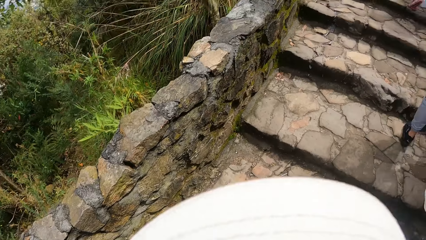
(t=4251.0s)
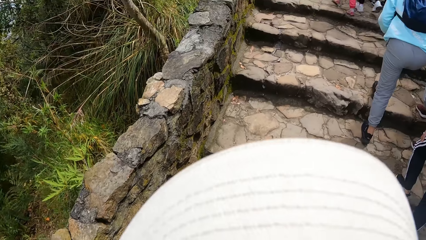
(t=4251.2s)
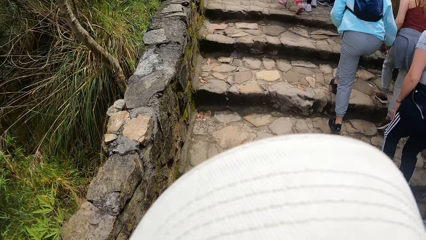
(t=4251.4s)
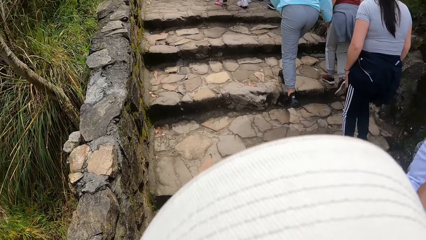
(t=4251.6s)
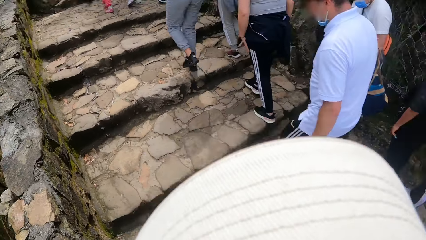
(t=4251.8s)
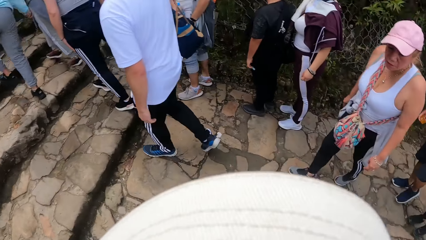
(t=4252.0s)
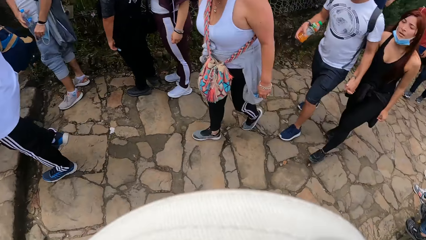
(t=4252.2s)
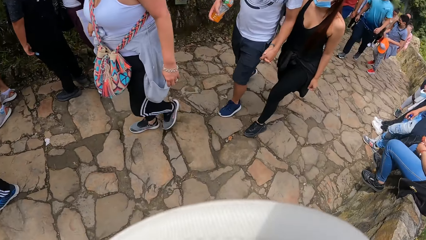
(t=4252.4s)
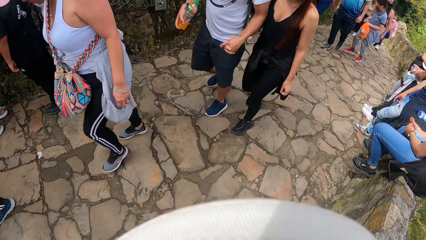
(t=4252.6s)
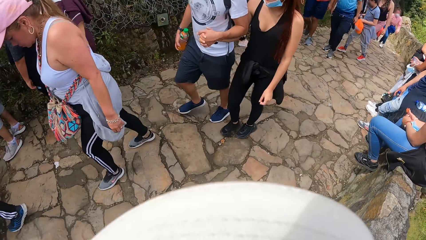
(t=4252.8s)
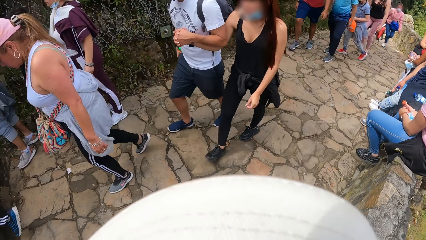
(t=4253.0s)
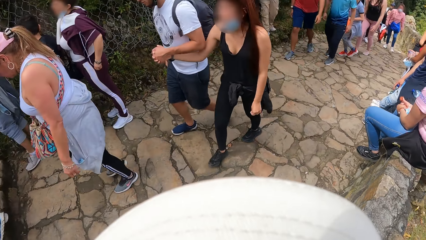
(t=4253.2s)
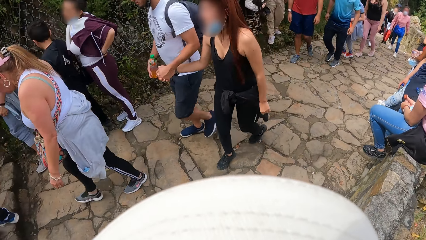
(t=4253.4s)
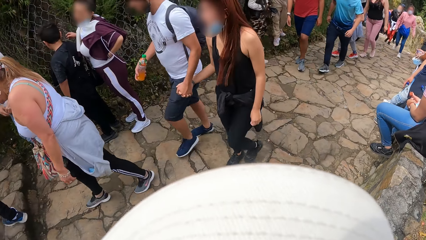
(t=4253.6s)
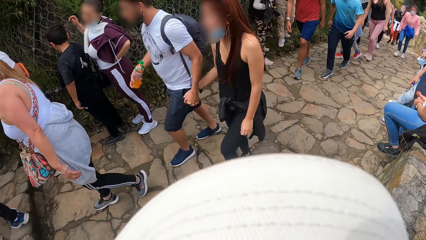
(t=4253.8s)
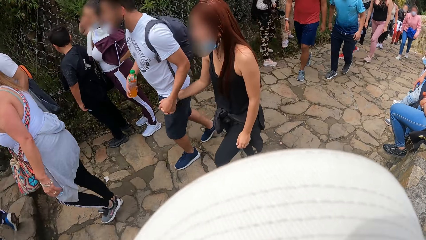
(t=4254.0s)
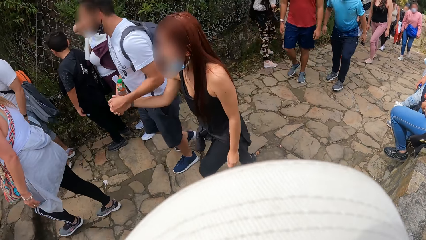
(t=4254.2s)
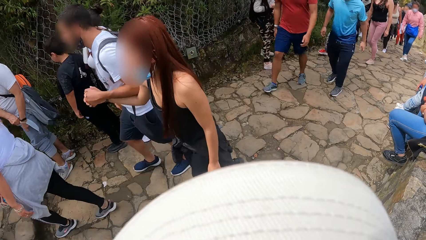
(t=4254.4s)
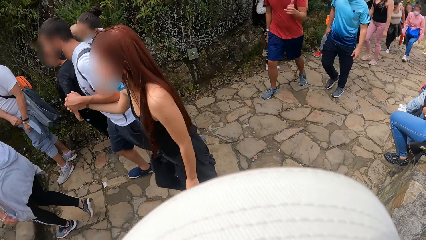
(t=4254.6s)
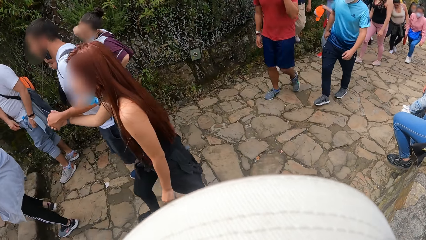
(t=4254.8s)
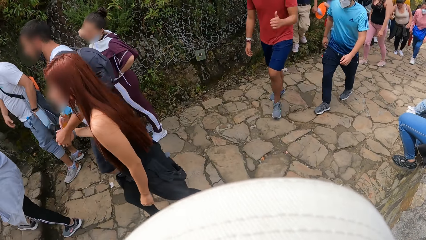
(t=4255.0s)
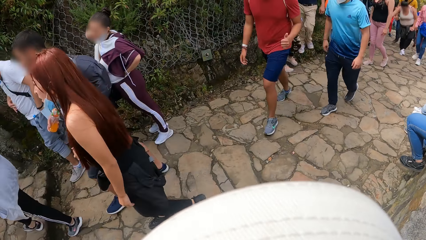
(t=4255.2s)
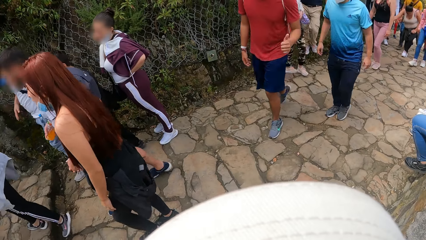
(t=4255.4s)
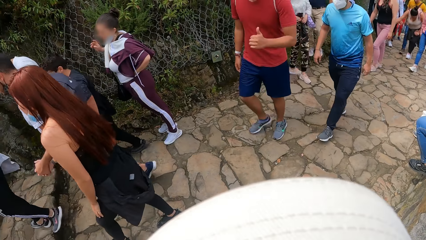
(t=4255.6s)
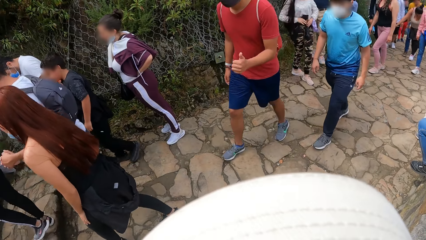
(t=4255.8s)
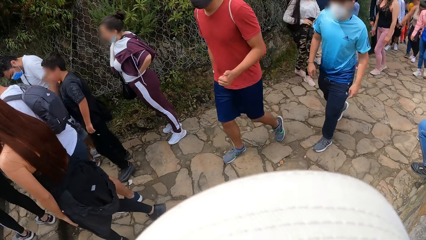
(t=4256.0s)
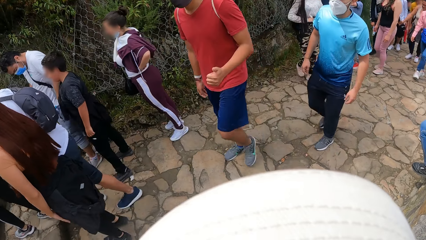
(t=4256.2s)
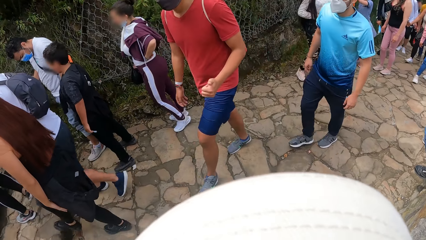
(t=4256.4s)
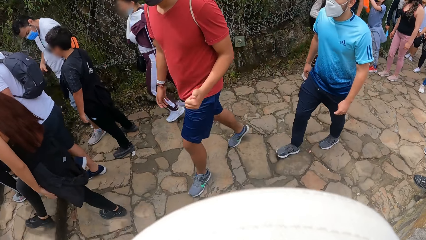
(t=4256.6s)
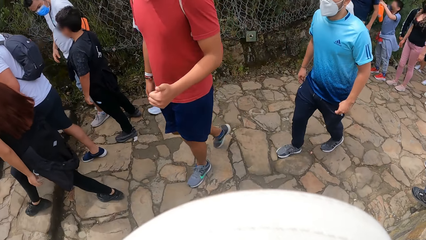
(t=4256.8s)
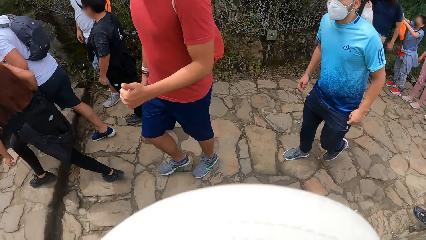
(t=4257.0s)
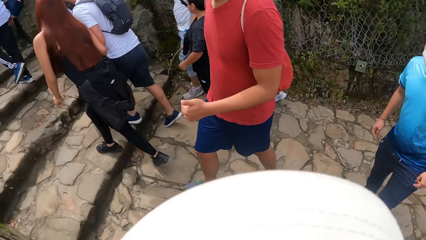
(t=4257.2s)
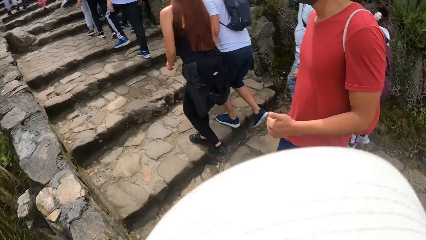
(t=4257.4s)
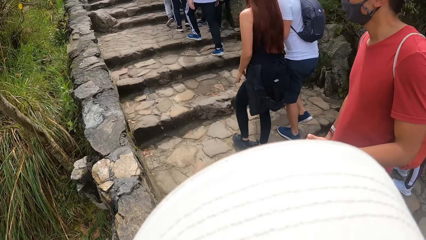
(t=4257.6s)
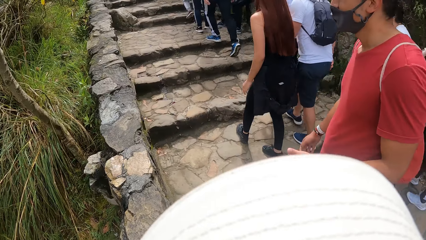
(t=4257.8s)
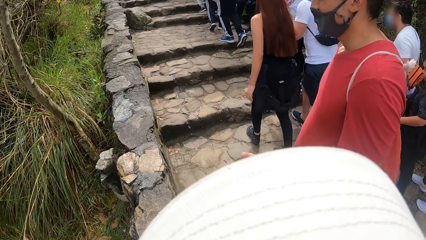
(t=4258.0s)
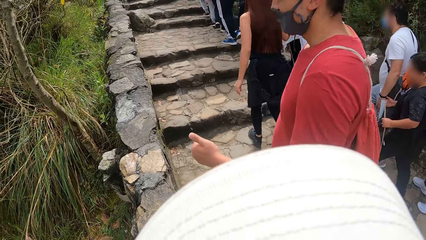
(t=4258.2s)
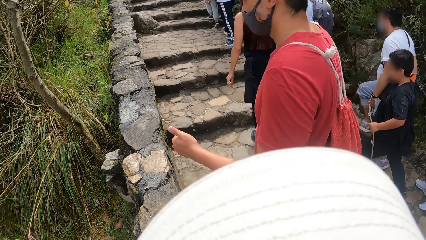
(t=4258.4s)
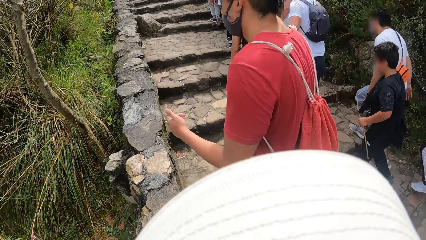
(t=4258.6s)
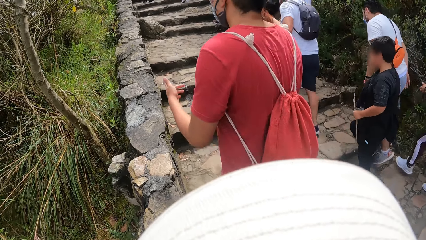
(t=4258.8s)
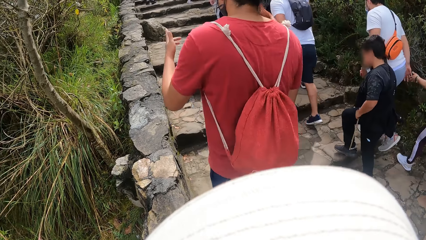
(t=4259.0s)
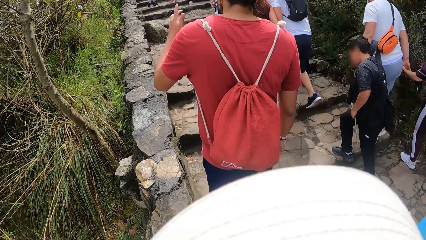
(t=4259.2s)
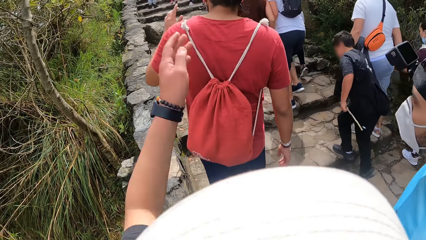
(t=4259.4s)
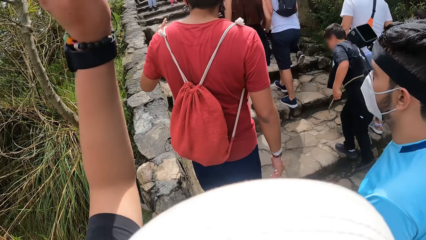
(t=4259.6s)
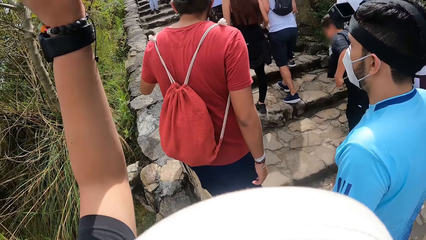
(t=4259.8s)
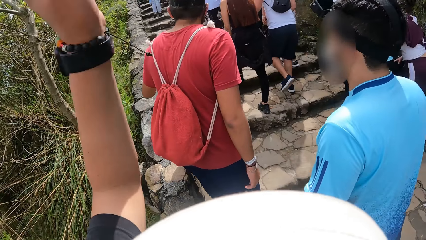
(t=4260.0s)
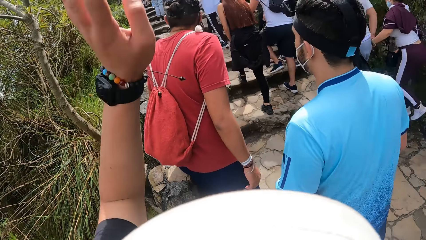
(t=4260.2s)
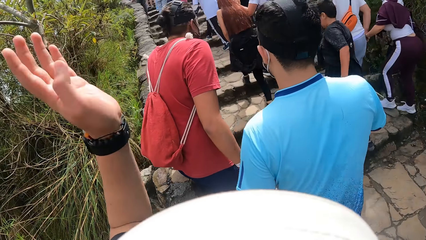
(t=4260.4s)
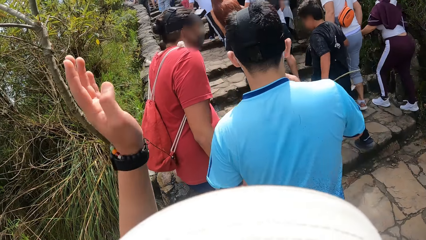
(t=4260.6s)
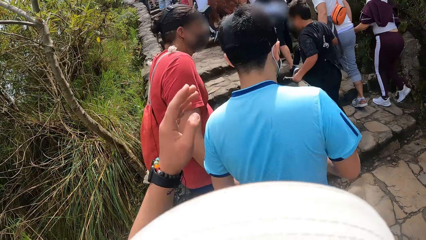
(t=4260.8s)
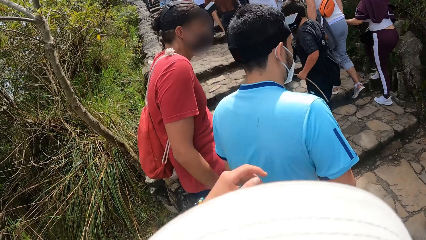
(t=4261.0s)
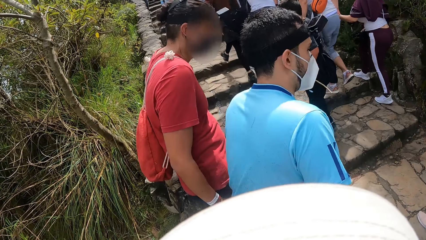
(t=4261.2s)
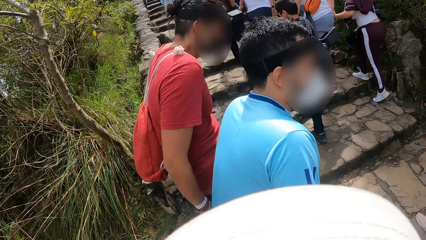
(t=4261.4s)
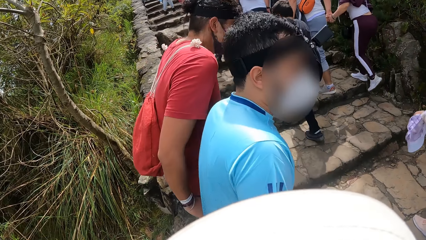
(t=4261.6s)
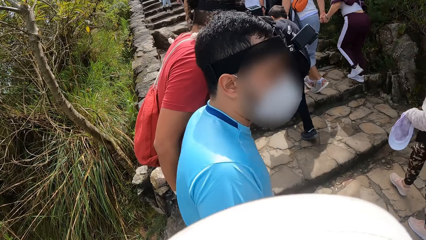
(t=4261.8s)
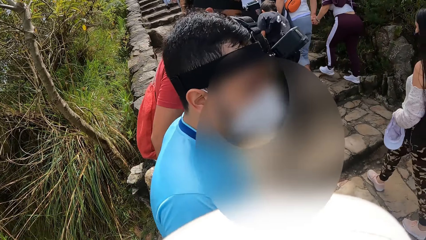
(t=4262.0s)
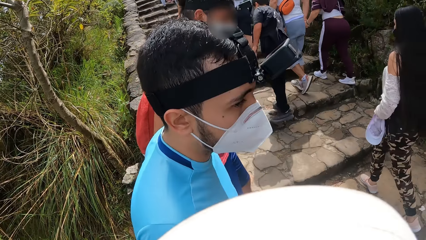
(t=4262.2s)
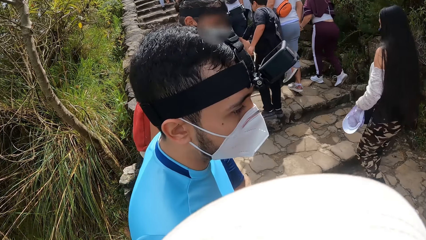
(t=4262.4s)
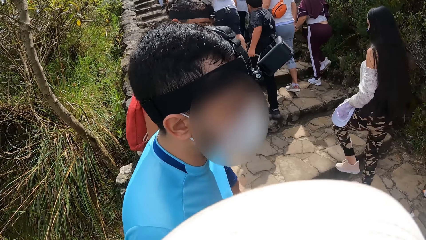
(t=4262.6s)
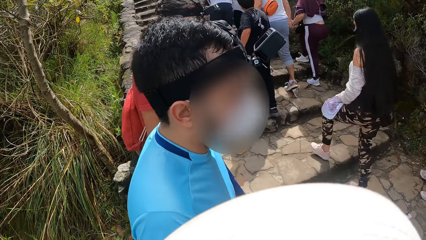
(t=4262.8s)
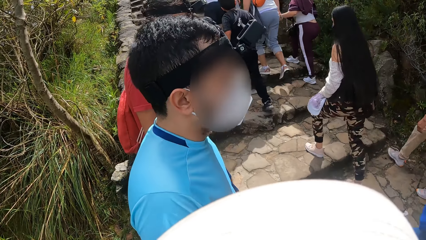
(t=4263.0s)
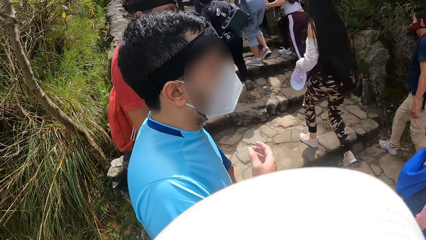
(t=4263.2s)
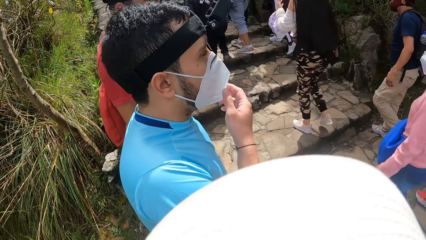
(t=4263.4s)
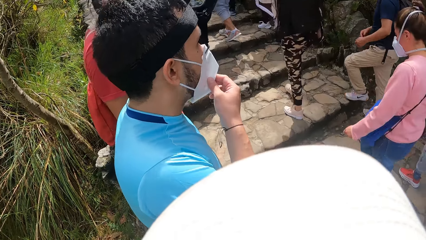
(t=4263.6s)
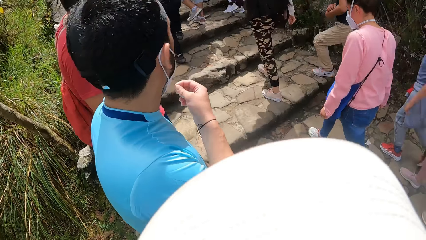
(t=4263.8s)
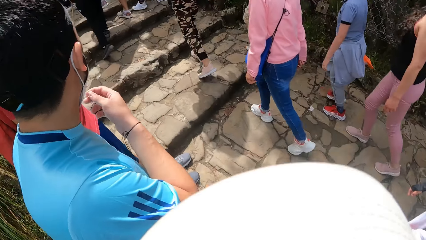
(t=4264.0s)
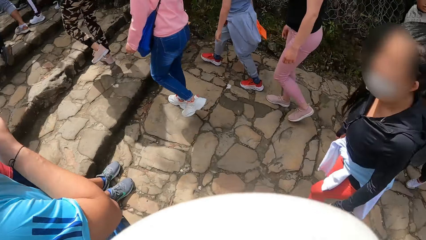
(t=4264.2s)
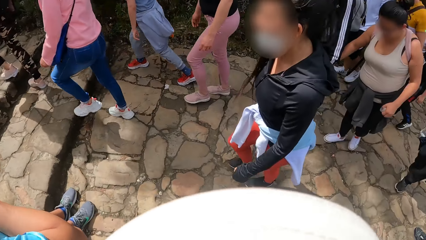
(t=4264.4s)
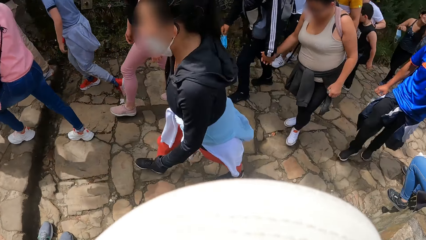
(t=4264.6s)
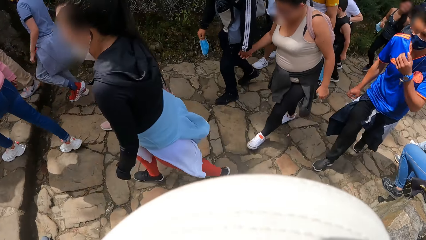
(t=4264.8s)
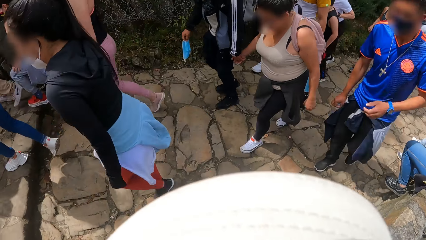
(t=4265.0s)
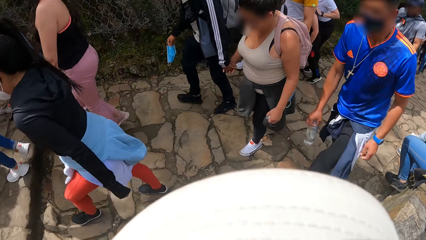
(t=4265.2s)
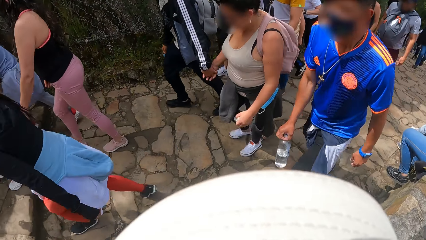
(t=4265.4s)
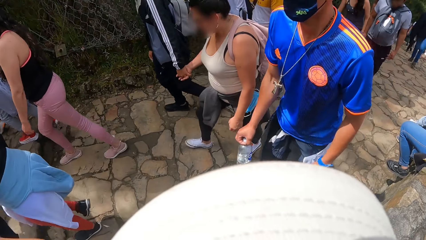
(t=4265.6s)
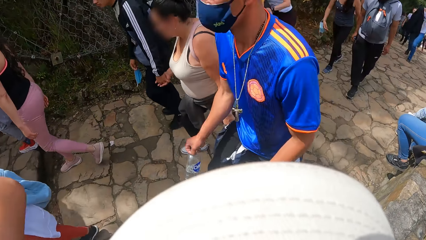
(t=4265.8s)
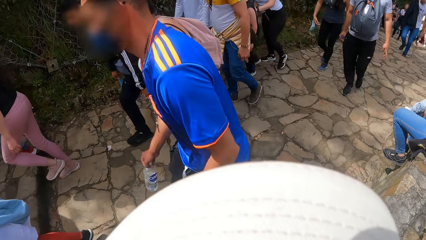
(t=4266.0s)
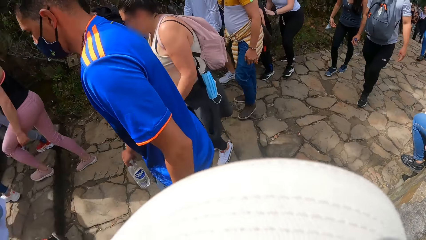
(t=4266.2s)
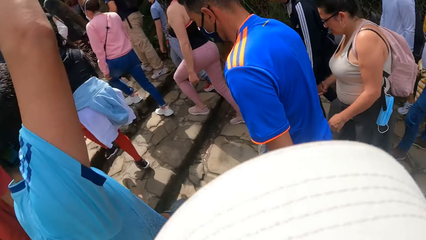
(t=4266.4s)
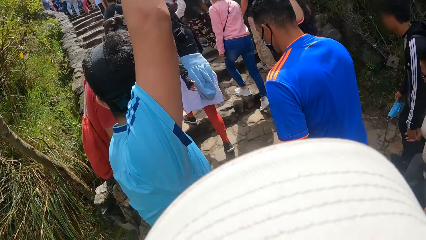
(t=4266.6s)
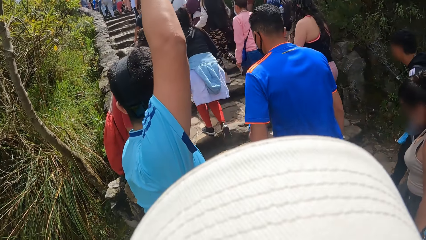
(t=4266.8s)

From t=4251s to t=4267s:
The camera wearer goes up the stairs. He looks back. A man interacts with the camera wearer. The camera wearer looks around the vegetation. He gesticulates with his left hand. The man sits on a wall fence. Another man sits on the wall fence. The camera wearer converses with a third man. He looks around the place. The second man adjusts the facemask on his face with his right hand. The second man raises his right hand.
